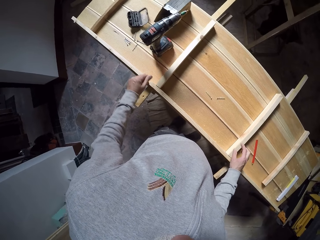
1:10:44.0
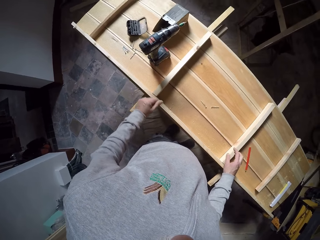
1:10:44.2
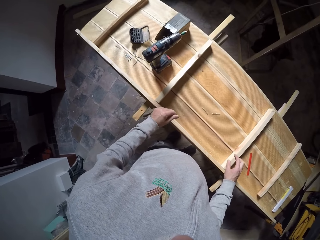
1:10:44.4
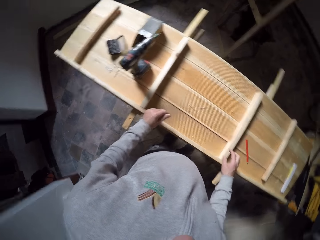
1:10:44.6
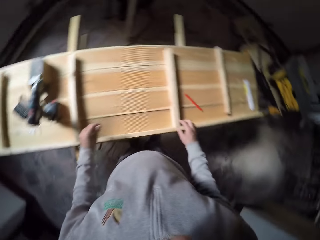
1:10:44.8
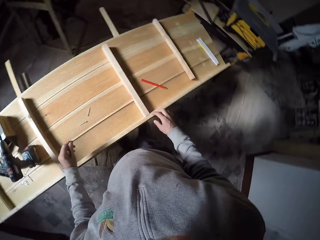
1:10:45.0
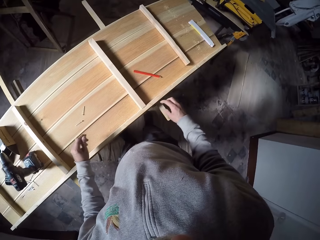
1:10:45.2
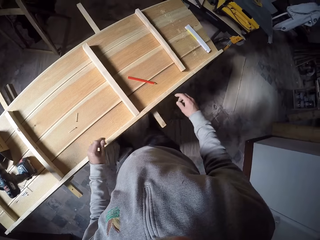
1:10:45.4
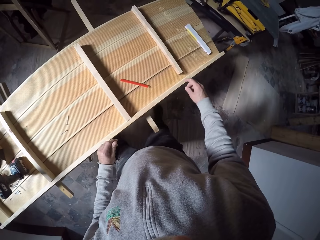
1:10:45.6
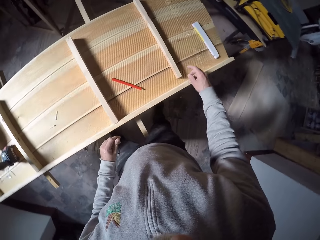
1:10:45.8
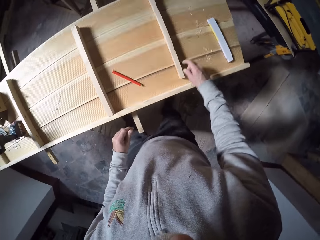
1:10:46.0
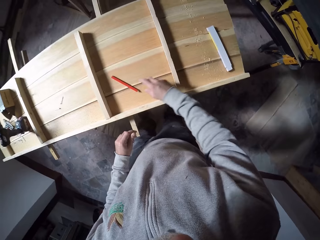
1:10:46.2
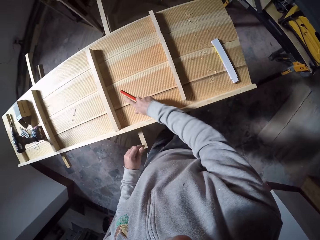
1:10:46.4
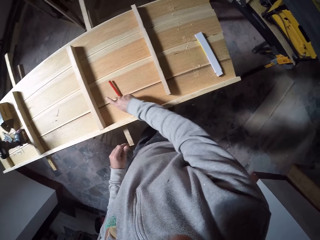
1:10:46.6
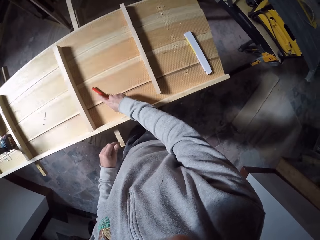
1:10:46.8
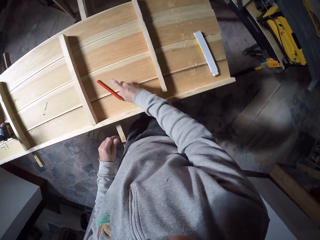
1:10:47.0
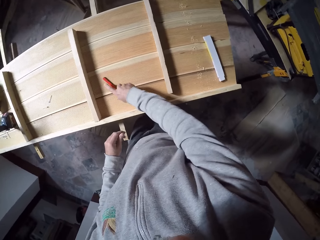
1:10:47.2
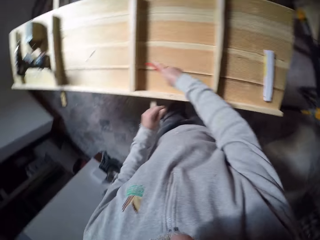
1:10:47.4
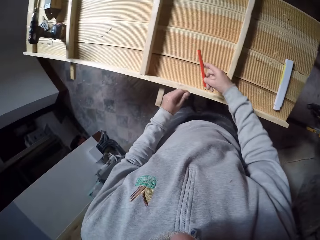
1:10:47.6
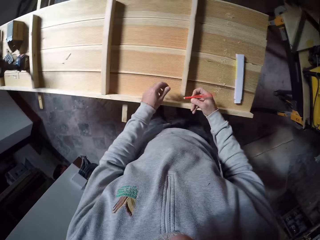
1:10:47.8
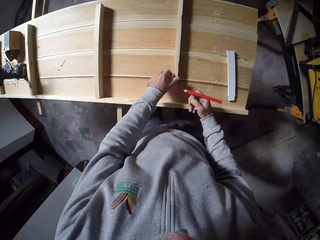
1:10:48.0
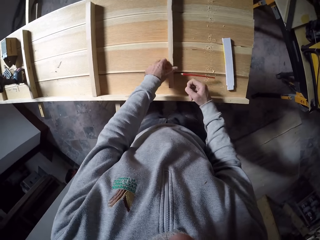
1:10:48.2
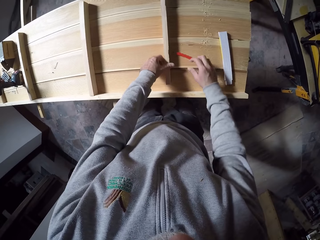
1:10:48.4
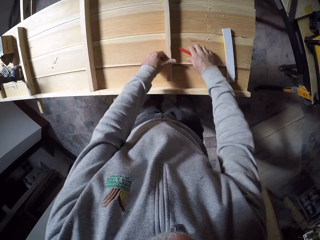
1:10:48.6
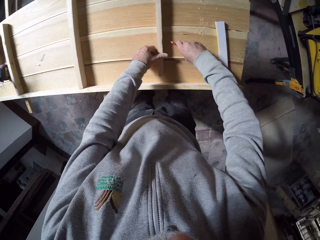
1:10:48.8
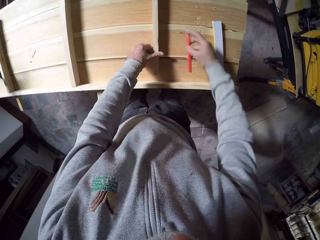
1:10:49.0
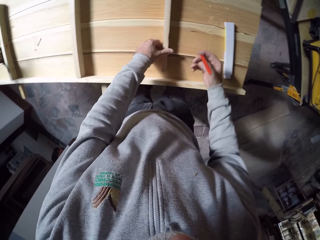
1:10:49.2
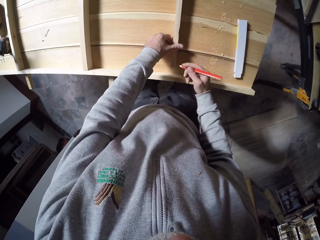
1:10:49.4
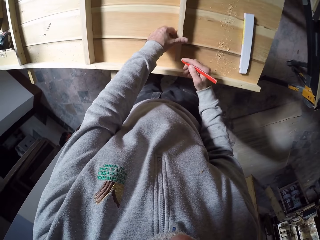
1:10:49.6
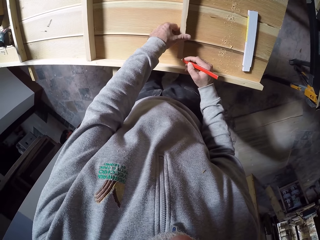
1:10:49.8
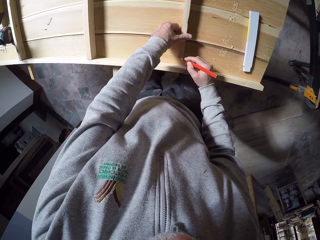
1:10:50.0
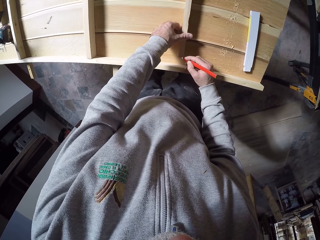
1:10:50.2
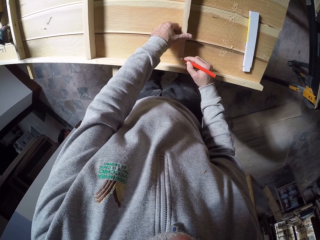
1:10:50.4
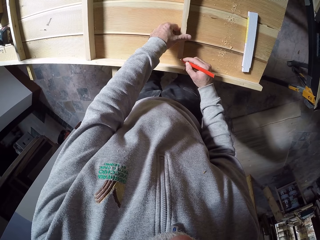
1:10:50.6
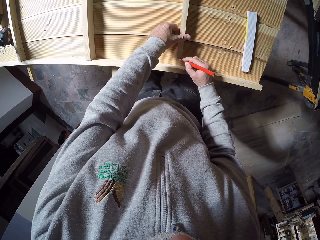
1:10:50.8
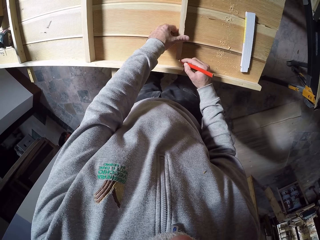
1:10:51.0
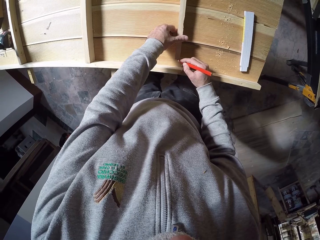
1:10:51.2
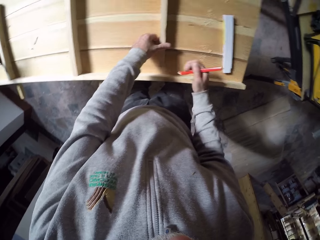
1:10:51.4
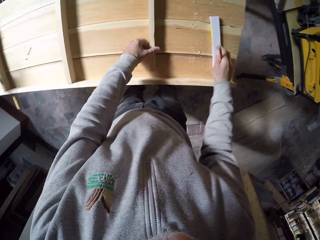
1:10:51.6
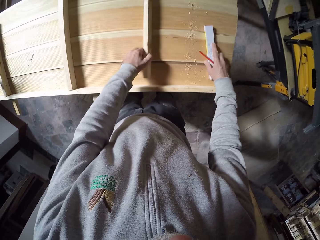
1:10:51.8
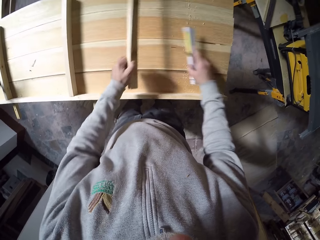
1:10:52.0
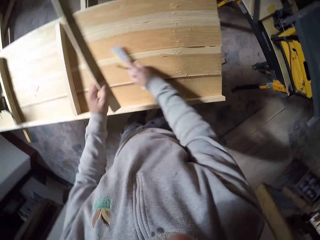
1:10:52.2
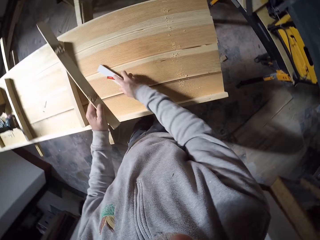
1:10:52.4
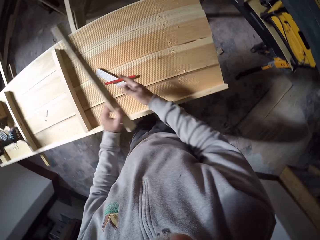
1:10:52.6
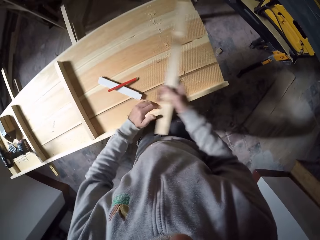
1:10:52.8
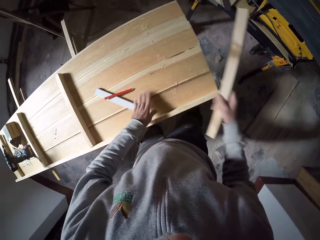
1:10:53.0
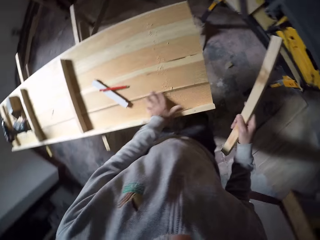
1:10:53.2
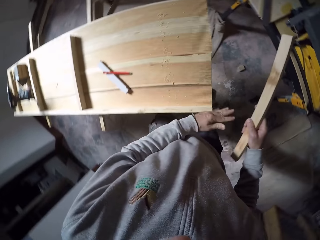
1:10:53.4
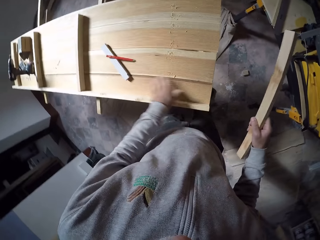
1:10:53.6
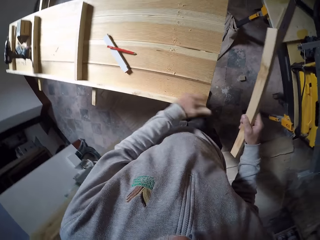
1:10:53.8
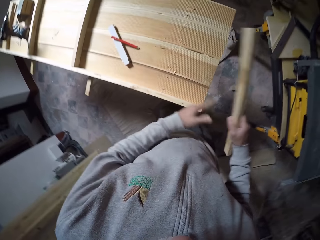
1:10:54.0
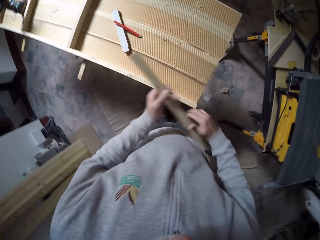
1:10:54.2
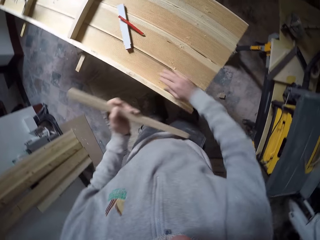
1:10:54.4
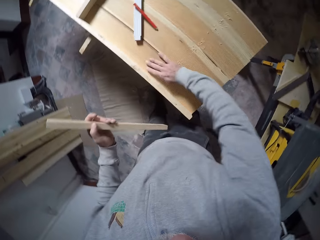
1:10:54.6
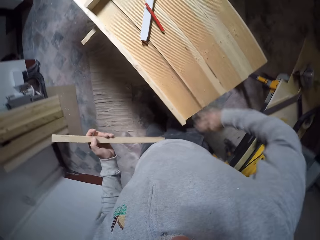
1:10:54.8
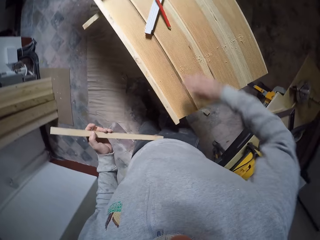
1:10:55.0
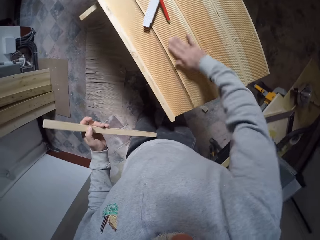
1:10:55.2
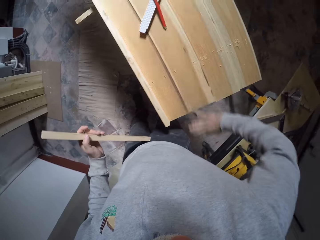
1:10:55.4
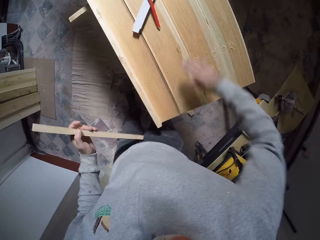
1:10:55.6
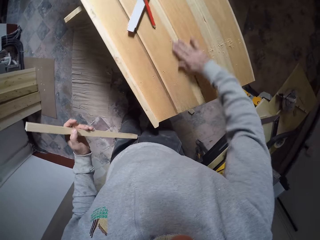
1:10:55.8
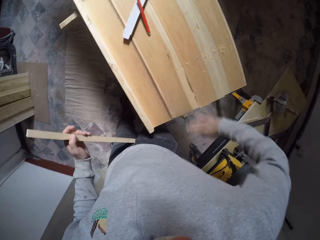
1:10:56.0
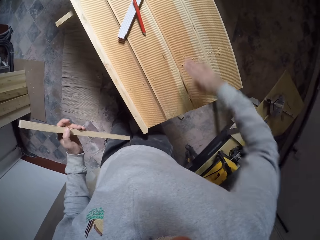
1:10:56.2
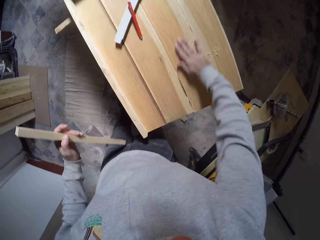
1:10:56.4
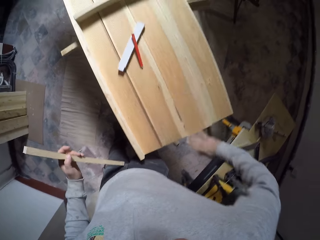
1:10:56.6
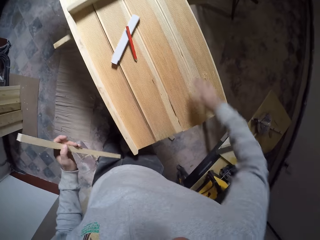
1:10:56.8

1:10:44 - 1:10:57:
The camera wearer picks the wood. He picks the pencil on the worktable with his right hand. He holds the wood on the worktable with his left hand. He adjusts the wood. He marks the worktable with the pencil in his right hand. He picks a wood on the worktable with his right hand. He picks the wood on the worktable with his left hand. He moves the wood plank. He drops the wood together with the pencil on the worktable with his right hand. He passes the wood from his left hand to his right hand. He wipes dust off the worktable with his left hand. He passes the wood from his right hand to his left hand. He wipes dust off the worktable with his right hand.

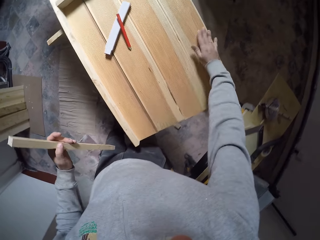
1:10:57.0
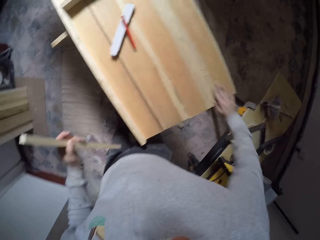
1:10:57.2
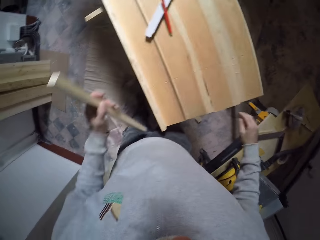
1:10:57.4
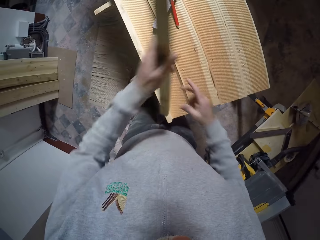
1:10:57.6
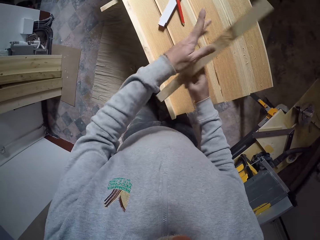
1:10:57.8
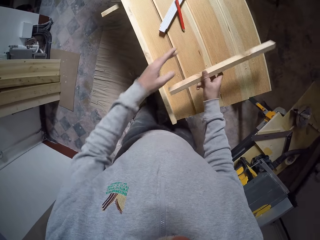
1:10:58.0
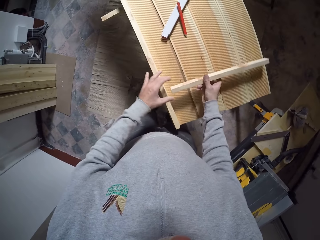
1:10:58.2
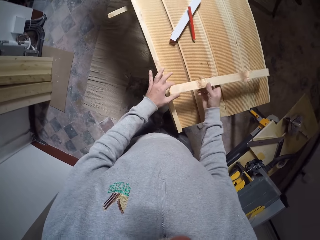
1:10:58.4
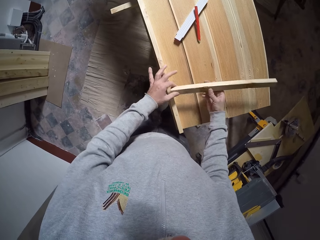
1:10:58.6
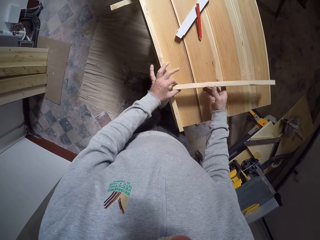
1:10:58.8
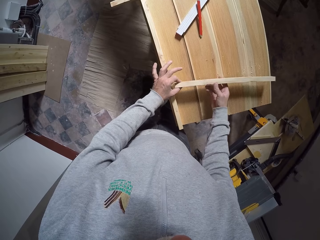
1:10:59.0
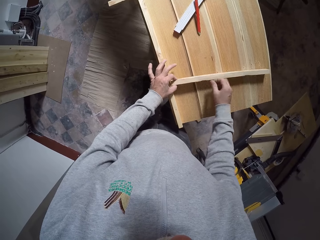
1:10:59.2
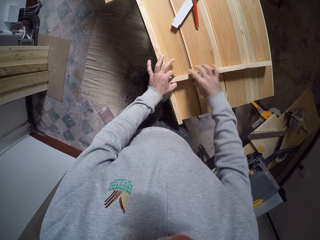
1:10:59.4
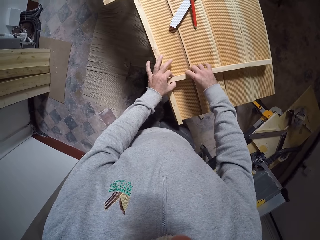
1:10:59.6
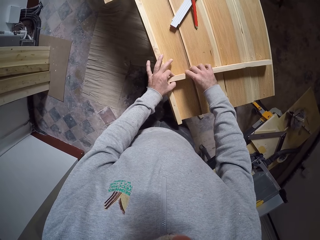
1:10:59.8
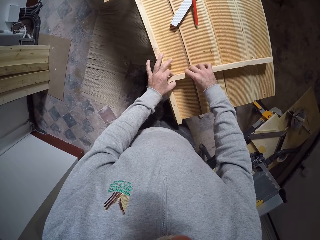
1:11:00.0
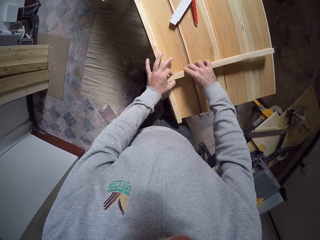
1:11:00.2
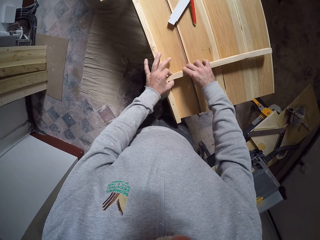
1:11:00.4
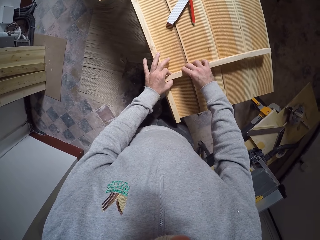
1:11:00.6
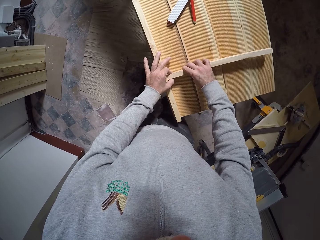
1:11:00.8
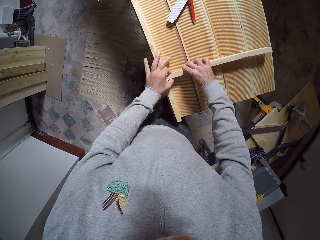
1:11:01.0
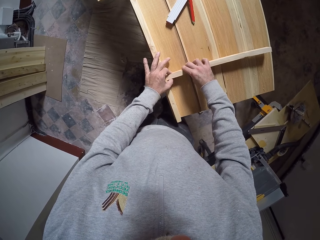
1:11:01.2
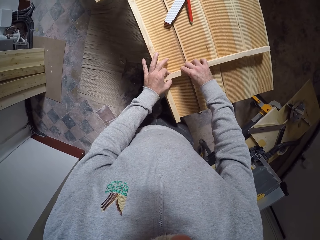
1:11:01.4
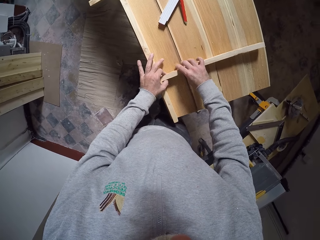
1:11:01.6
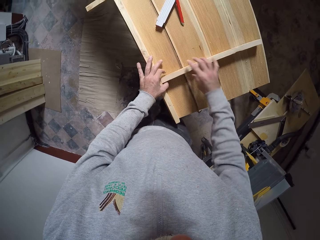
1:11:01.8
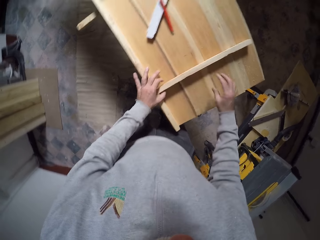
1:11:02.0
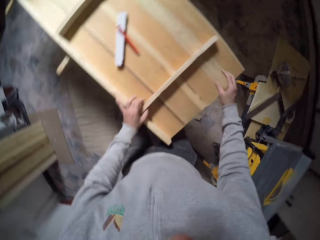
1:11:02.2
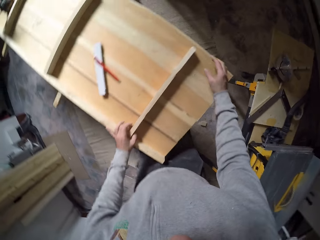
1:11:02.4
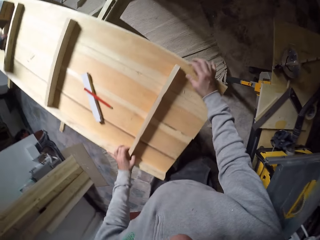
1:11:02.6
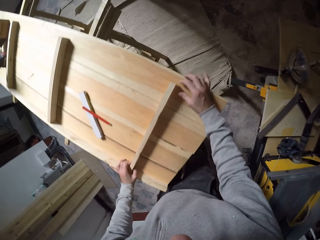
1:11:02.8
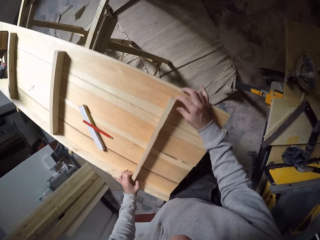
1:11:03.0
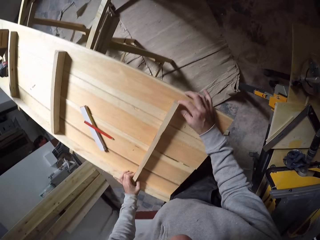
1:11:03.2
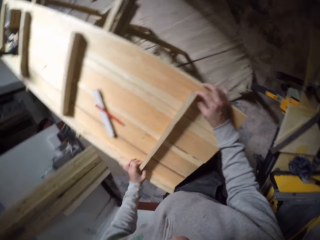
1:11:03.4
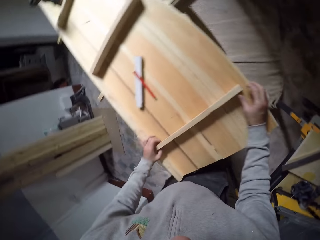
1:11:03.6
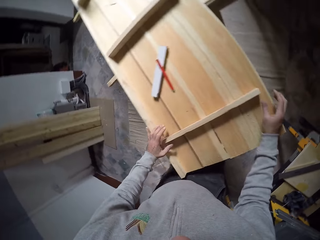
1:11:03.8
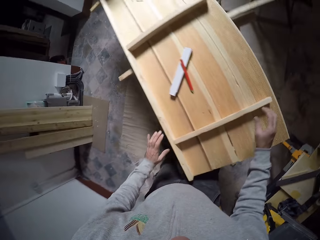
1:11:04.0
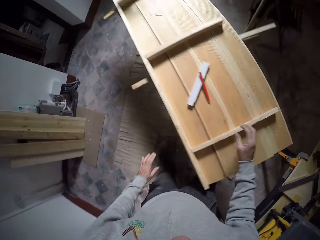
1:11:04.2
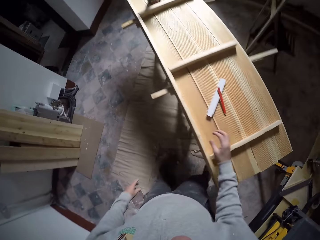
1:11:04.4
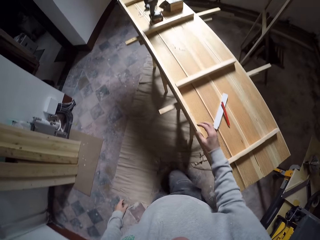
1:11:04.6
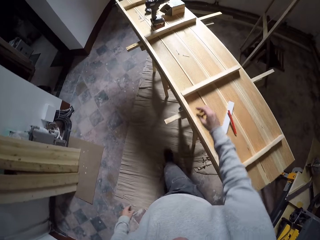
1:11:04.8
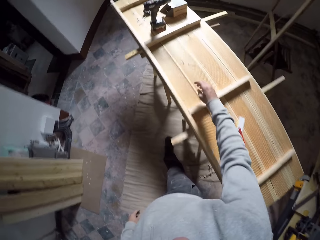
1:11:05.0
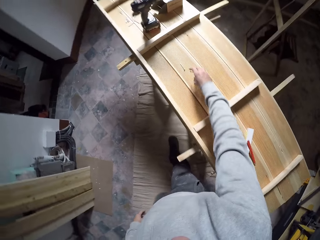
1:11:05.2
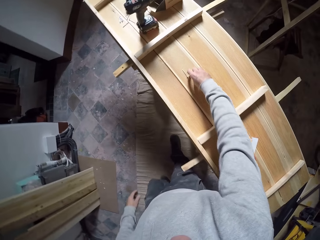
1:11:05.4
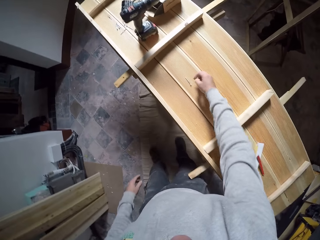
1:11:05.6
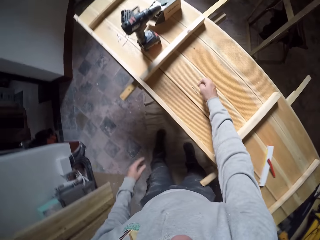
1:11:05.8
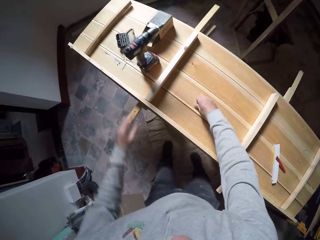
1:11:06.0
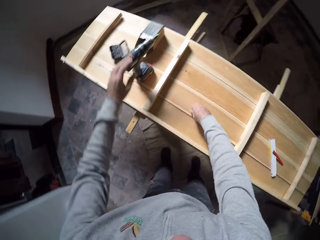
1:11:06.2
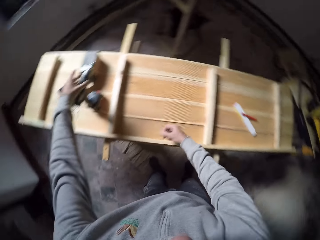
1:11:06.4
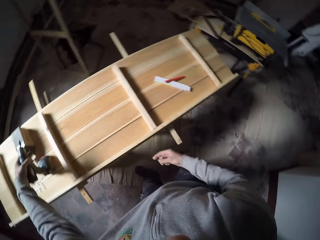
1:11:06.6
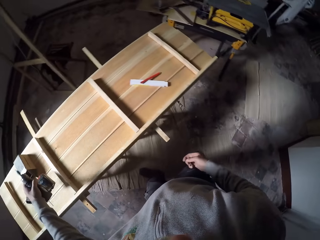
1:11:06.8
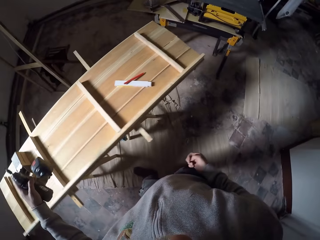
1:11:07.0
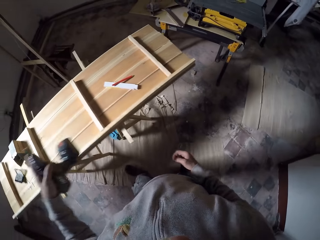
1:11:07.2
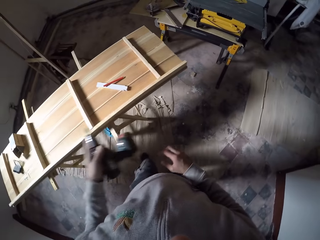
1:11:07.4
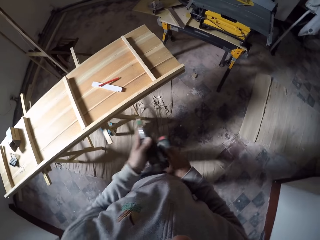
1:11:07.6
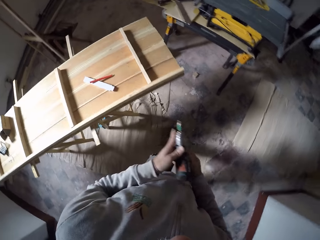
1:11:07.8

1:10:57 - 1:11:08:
The camera wearer passes the wood from his left hand to his right hand. He drops the wood on the worktable with both hands. He adjusts the wood and walks around the room. He picks up a nail or screw on the worktable with his right hand. He picks up a power drill on the worktable with his left hand.
